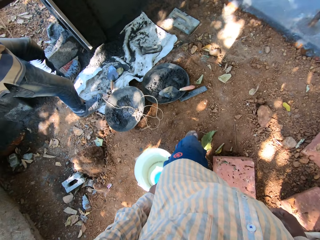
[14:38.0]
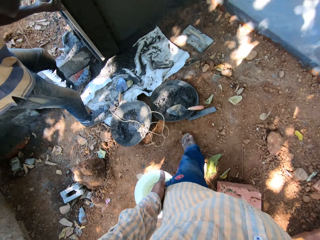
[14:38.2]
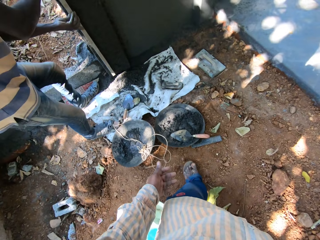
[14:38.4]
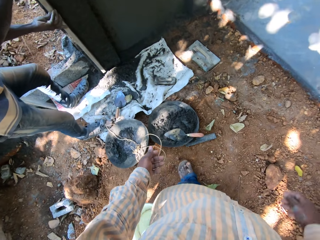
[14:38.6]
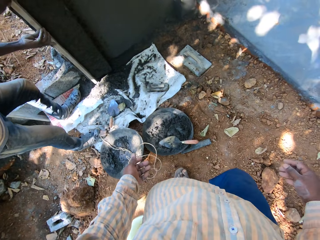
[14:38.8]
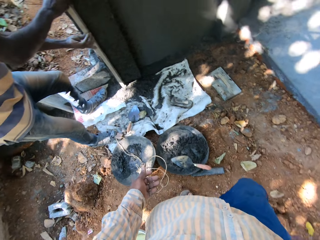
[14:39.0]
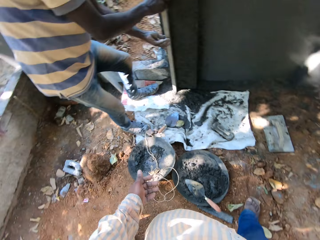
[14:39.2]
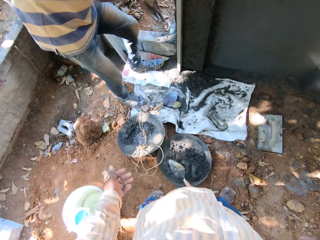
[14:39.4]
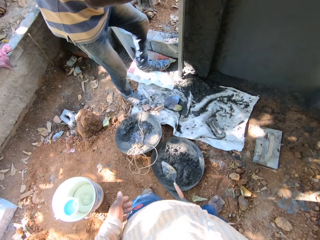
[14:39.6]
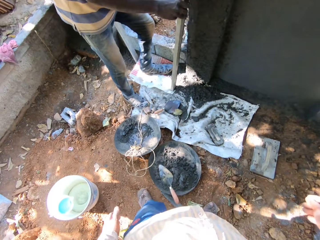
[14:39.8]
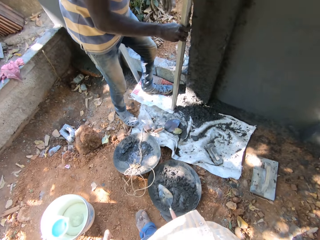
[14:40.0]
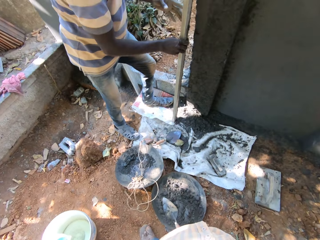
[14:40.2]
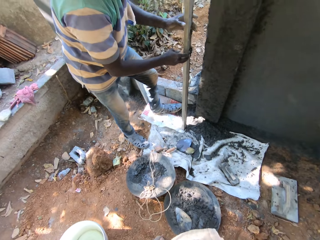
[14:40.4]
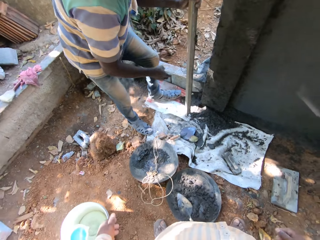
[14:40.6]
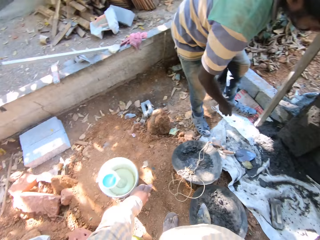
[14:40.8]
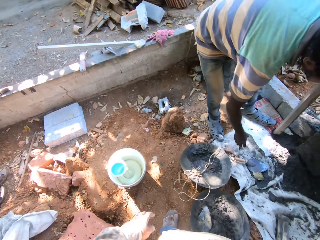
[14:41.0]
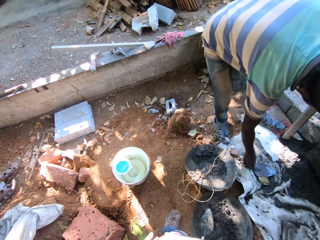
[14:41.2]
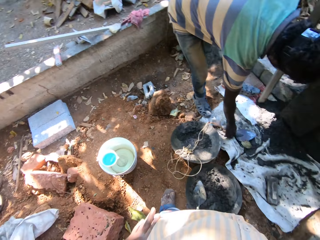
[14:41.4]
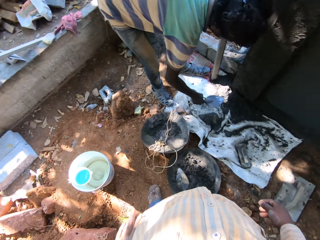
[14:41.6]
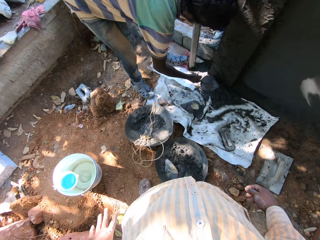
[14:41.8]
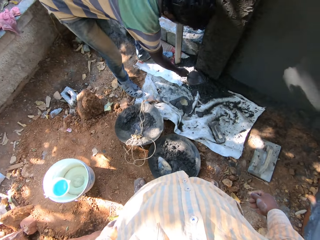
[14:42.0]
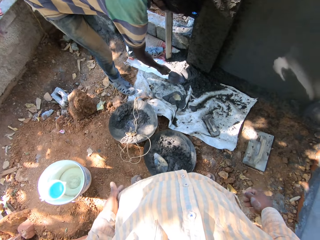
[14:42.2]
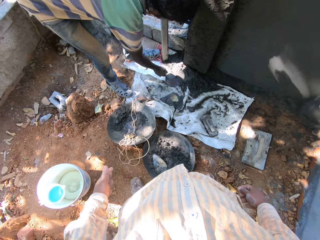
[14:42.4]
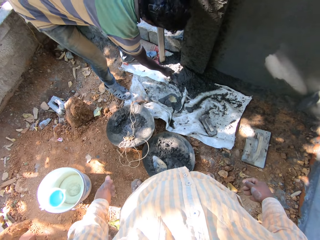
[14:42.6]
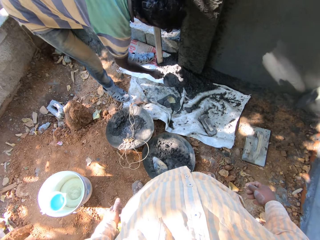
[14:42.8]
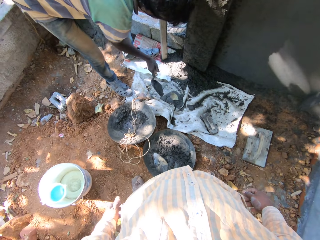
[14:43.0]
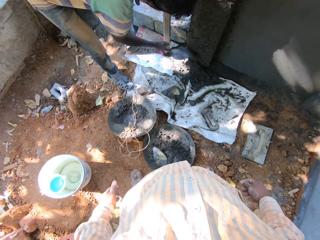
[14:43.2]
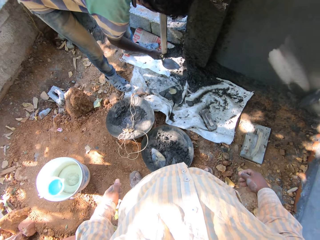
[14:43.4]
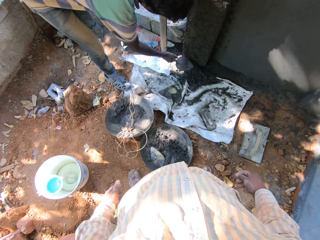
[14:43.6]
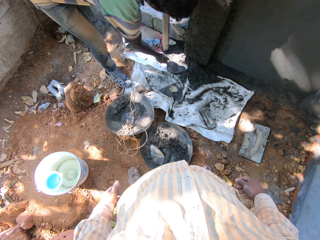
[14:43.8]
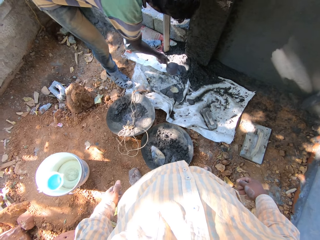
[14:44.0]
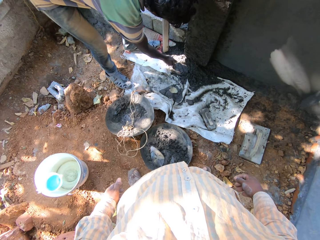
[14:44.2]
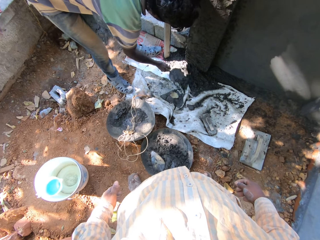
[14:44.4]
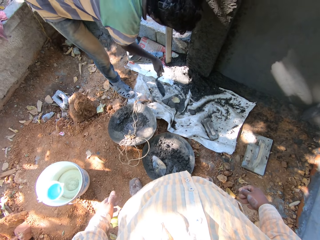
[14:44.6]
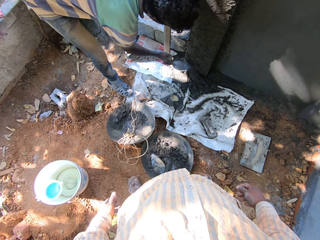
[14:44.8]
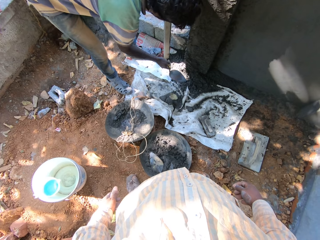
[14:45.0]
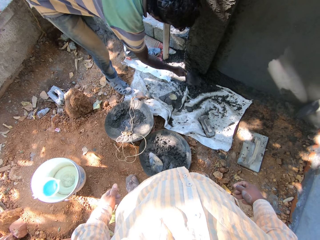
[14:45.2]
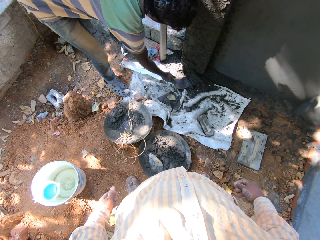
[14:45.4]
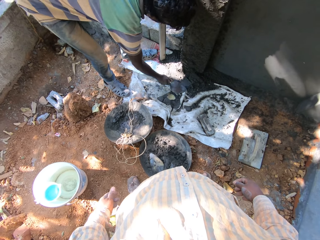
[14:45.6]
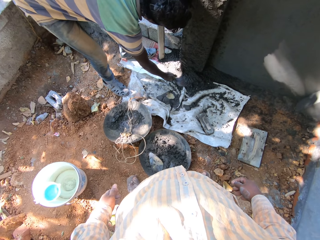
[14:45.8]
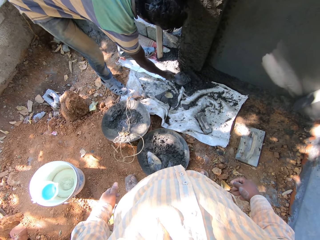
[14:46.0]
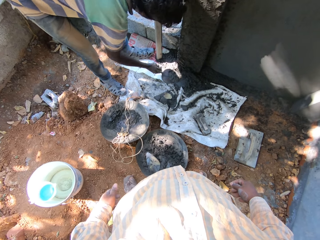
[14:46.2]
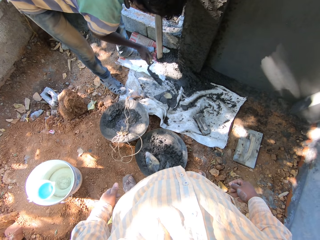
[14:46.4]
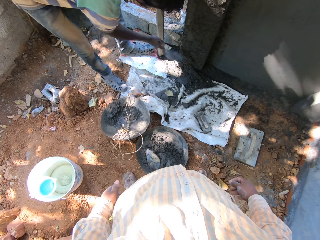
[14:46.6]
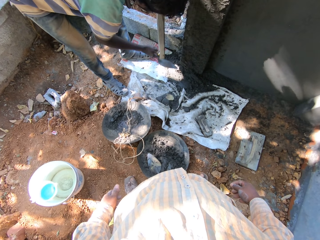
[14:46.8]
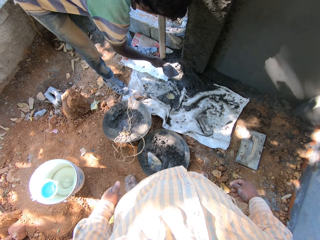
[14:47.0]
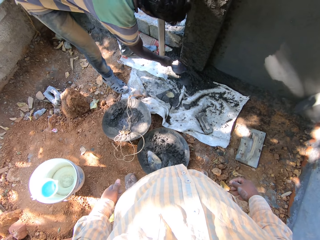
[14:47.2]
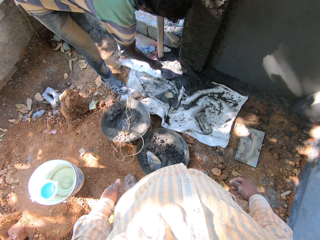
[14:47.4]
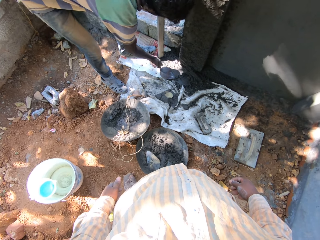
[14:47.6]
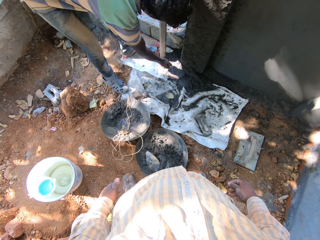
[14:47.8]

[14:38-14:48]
The man places the plank on the ground with his right hand. The man holds the plank to the ground with his left hand. The man picks up the hand trowel from the sack with his right hand. The man puts mixed cement on the wall with the hand trowel in his right hand. A woman makes a wall.

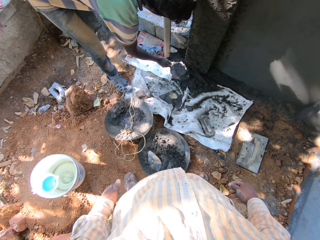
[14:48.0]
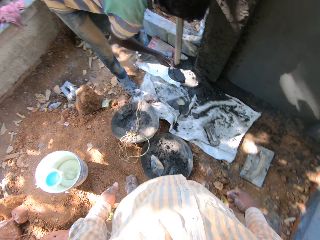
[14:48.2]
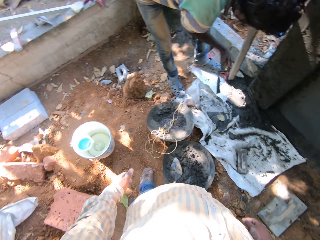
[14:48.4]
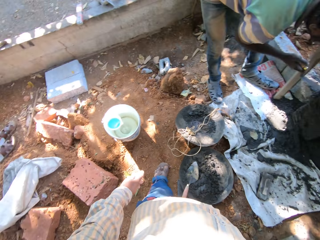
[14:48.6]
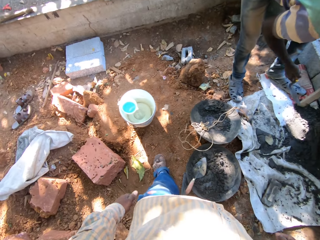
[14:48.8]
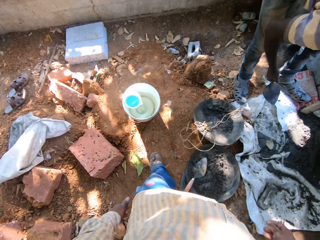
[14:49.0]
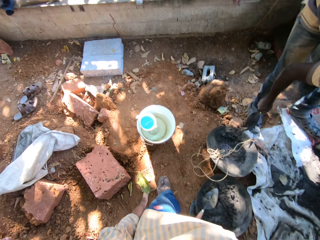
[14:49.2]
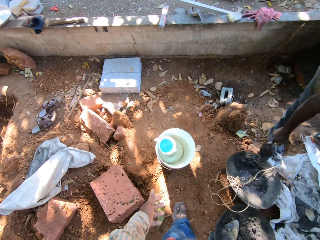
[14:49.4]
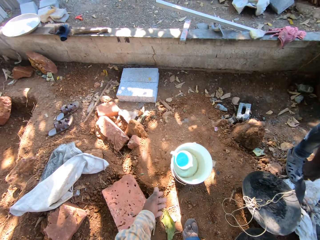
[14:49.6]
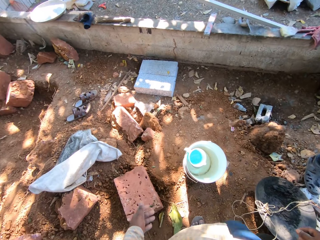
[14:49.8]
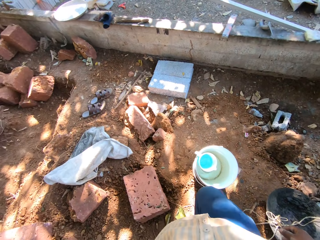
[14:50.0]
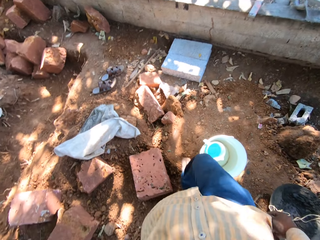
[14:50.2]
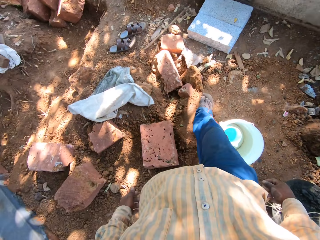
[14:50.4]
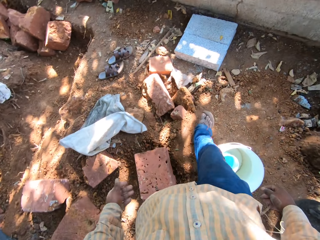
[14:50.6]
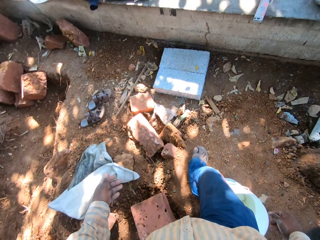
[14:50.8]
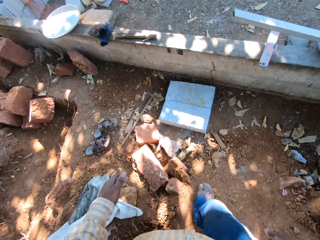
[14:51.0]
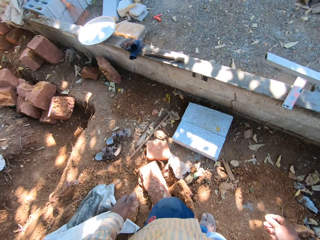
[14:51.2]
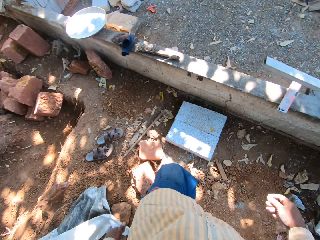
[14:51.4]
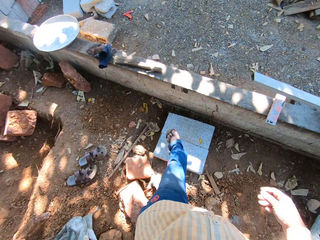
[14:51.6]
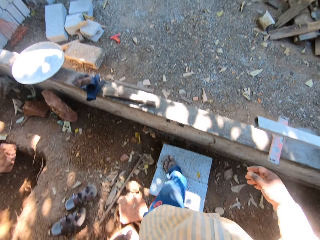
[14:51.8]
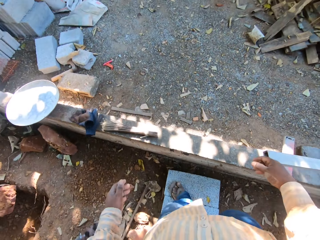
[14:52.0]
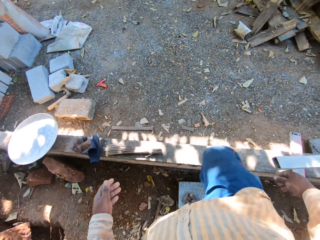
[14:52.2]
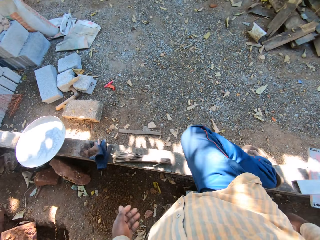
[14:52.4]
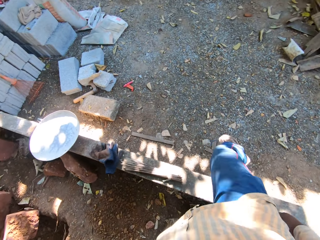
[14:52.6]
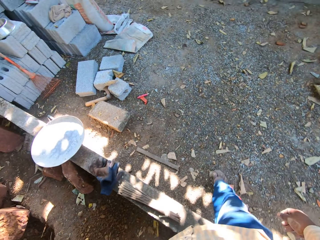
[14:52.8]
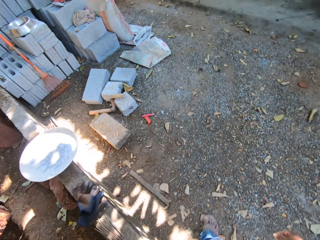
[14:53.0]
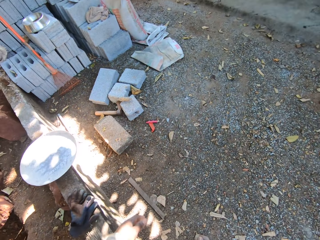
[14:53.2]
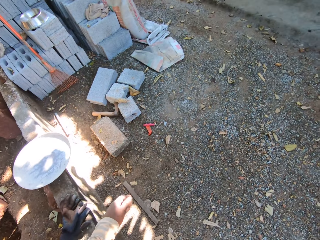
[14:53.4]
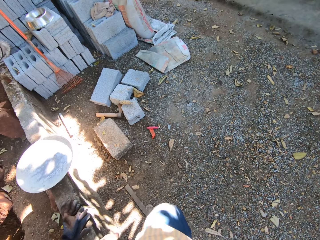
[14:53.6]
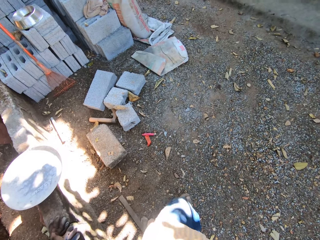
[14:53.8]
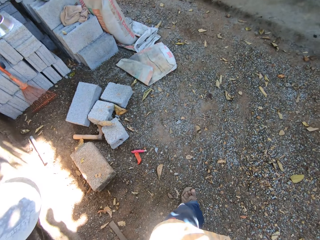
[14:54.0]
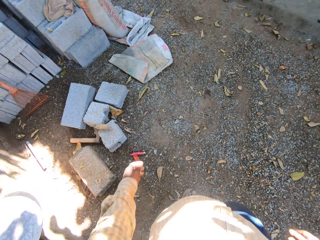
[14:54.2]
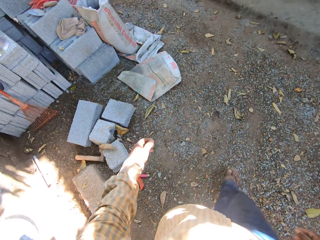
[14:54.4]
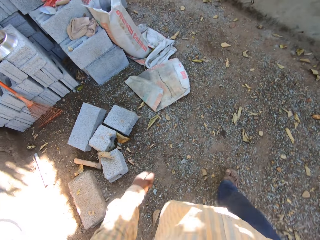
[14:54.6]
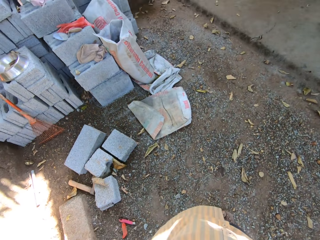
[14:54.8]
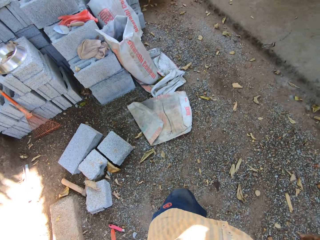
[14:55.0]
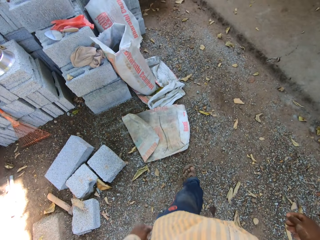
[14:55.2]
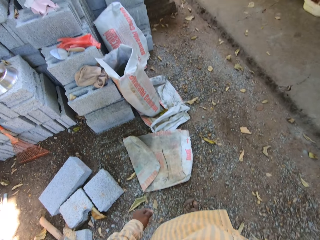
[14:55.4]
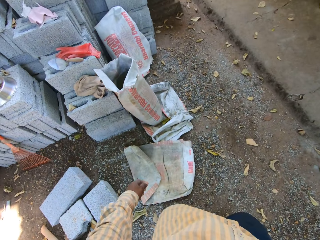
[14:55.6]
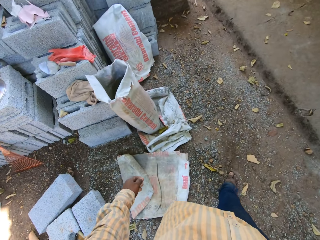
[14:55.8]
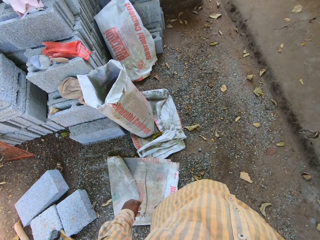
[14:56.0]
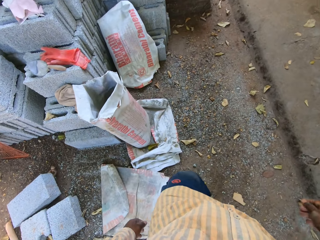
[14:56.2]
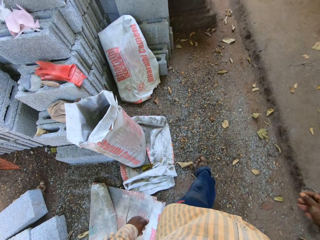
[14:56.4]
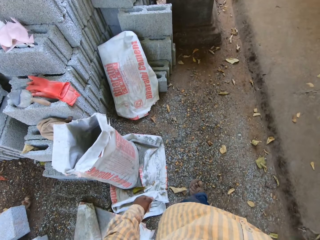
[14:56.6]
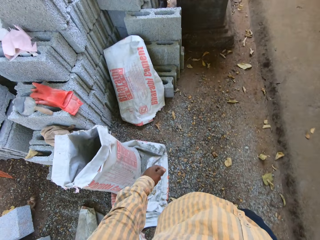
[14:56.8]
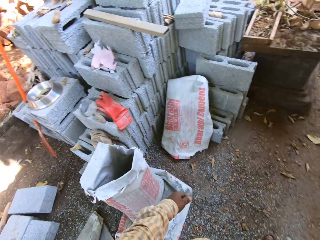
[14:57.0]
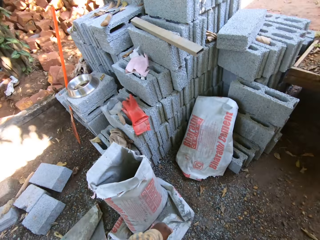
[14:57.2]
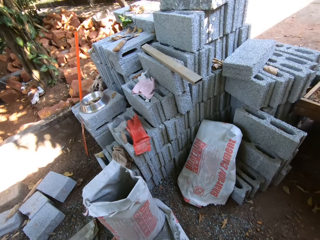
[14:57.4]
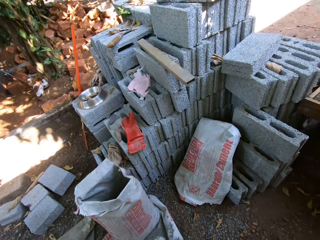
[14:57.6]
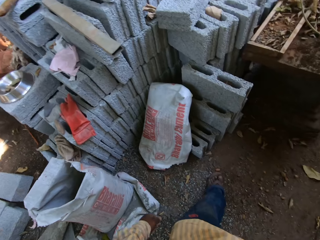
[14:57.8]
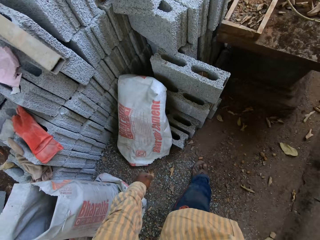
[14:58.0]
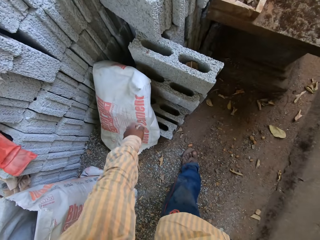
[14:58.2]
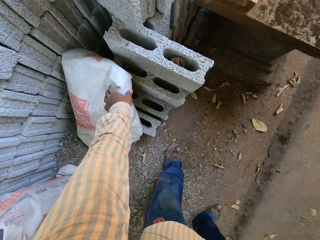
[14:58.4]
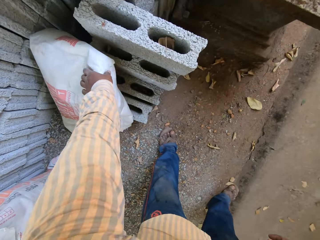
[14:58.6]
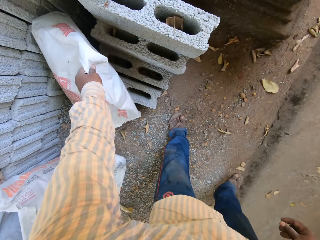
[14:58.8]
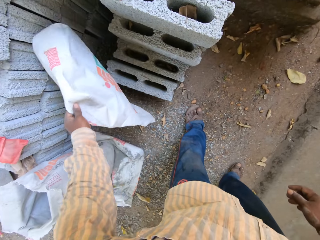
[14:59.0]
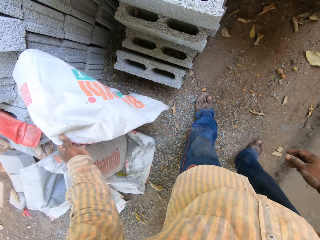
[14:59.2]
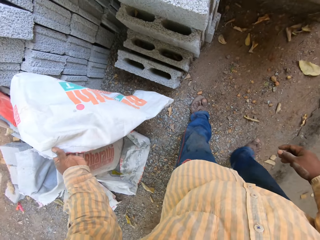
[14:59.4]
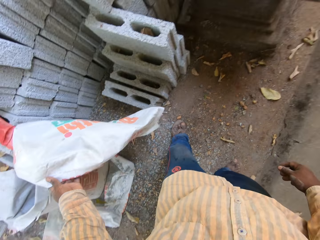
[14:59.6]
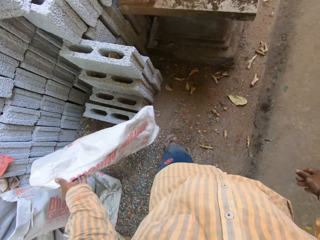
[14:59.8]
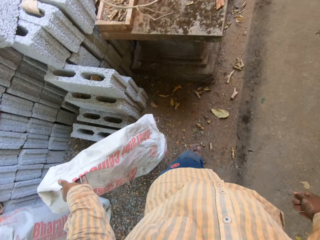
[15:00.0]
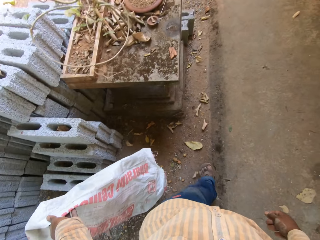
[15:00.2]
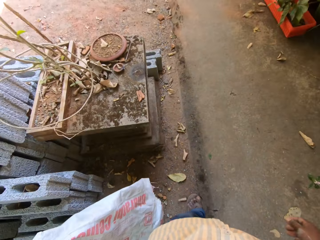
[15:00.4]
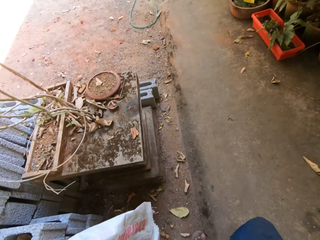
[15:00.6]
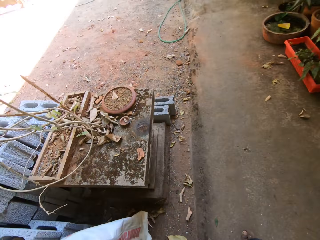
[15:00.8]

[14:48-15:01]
The camera wearer walks around the compound. He walks from the building site towards some bricks. He picks up a sack from the bricks with his left hand.
